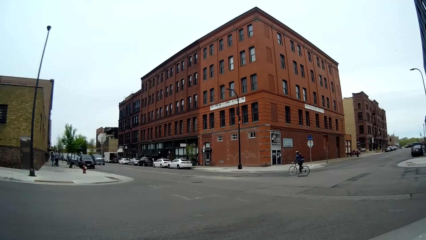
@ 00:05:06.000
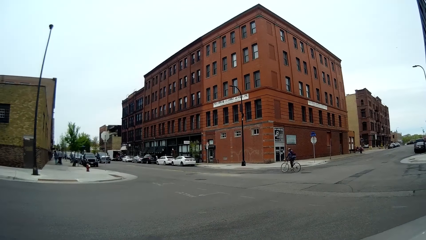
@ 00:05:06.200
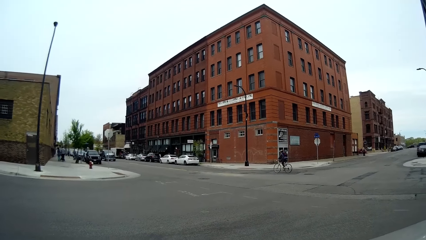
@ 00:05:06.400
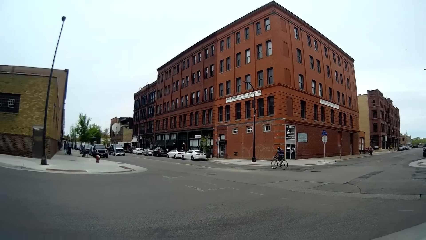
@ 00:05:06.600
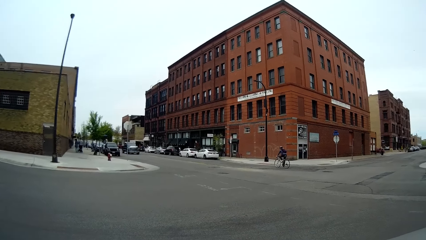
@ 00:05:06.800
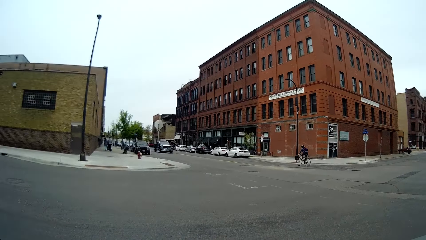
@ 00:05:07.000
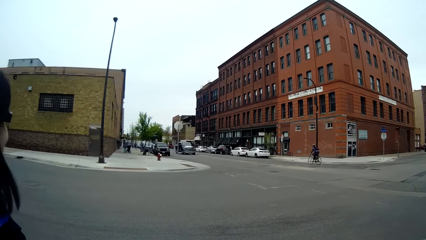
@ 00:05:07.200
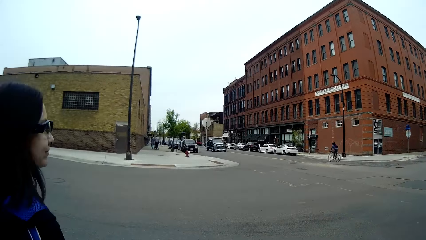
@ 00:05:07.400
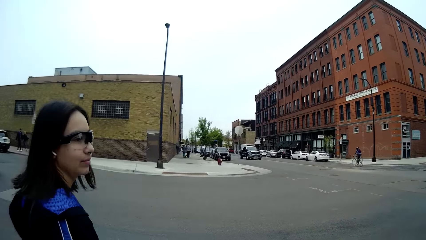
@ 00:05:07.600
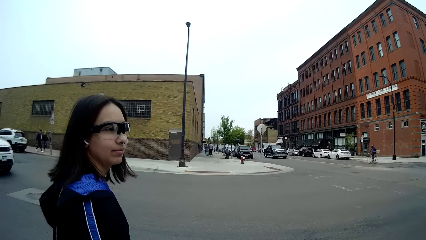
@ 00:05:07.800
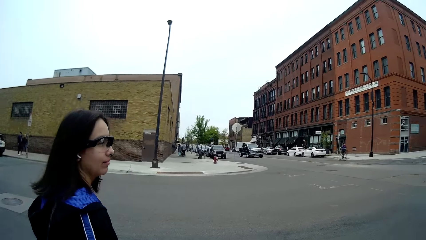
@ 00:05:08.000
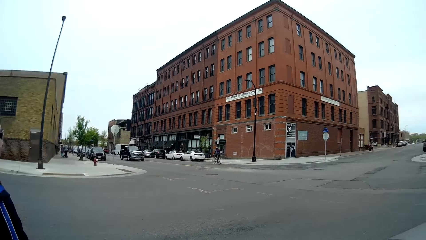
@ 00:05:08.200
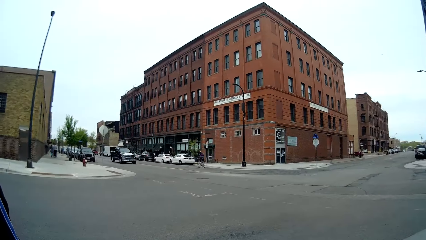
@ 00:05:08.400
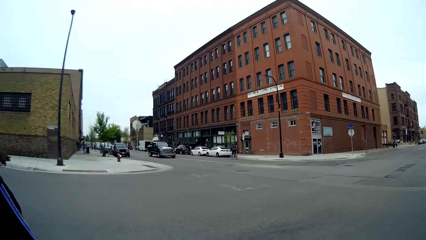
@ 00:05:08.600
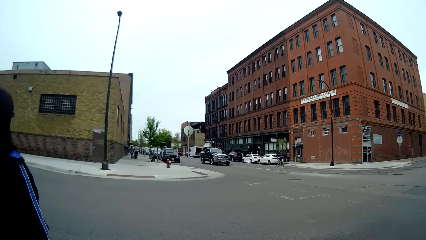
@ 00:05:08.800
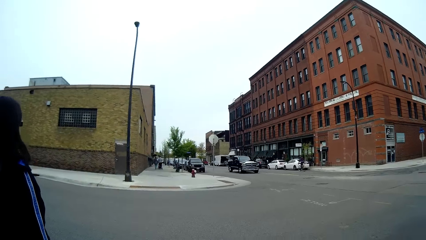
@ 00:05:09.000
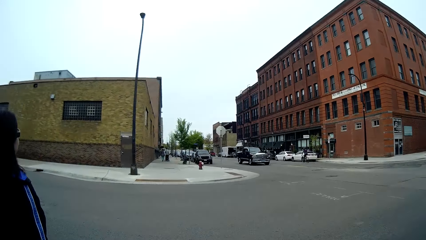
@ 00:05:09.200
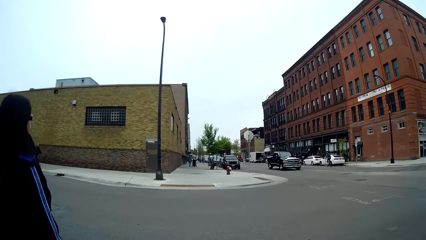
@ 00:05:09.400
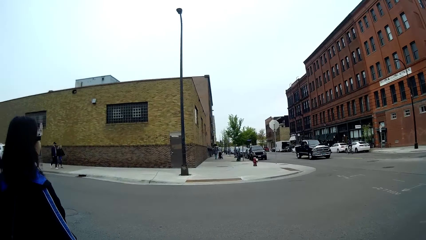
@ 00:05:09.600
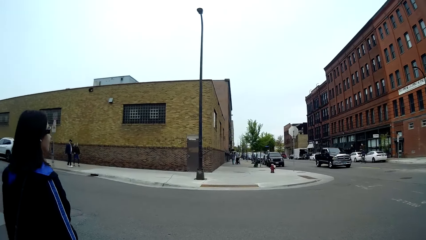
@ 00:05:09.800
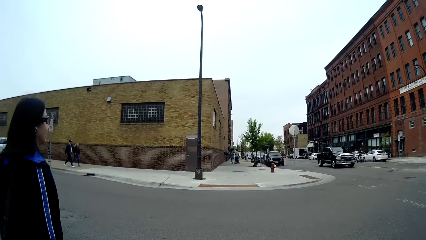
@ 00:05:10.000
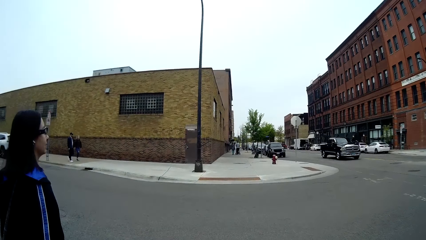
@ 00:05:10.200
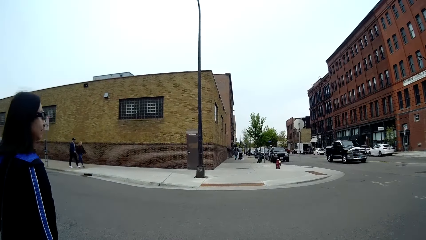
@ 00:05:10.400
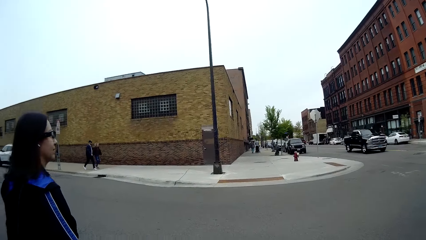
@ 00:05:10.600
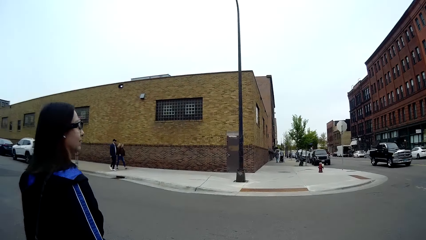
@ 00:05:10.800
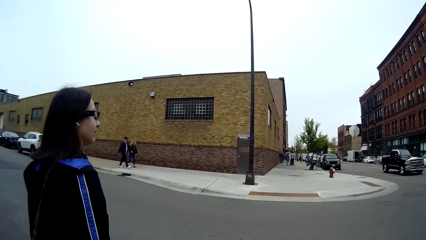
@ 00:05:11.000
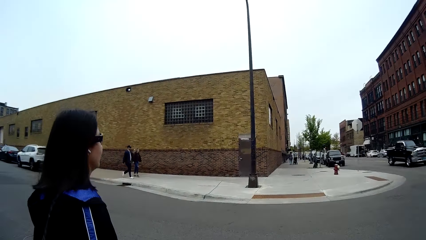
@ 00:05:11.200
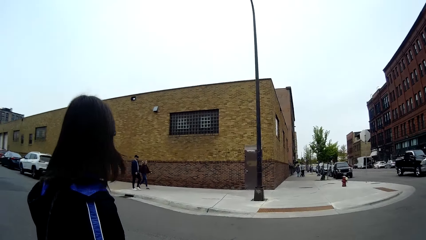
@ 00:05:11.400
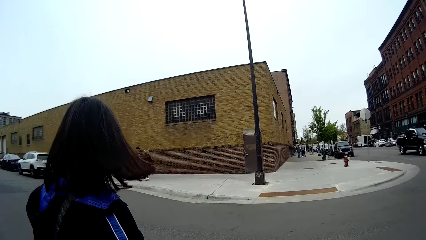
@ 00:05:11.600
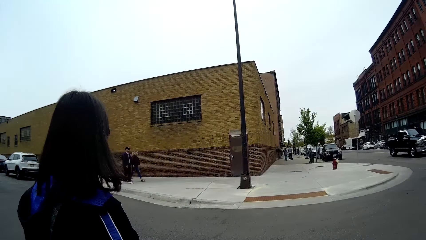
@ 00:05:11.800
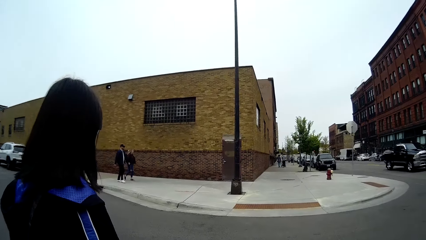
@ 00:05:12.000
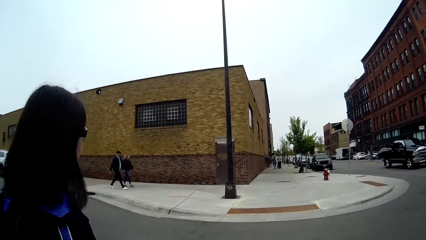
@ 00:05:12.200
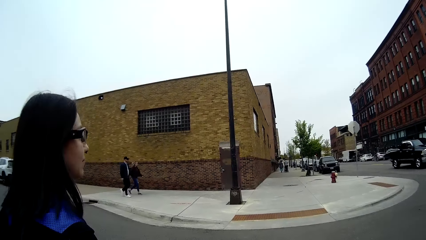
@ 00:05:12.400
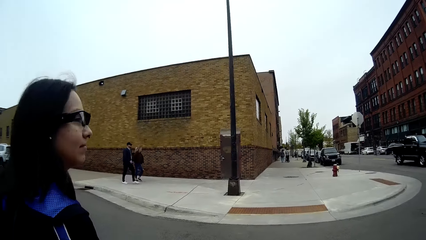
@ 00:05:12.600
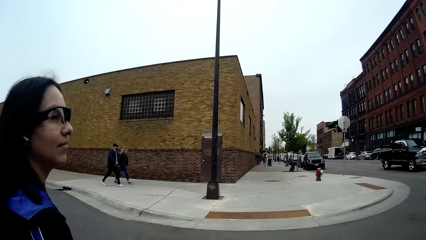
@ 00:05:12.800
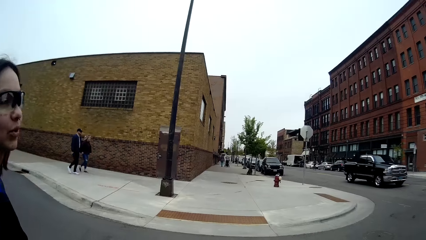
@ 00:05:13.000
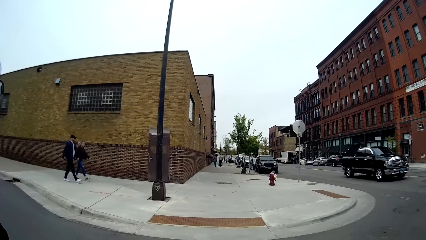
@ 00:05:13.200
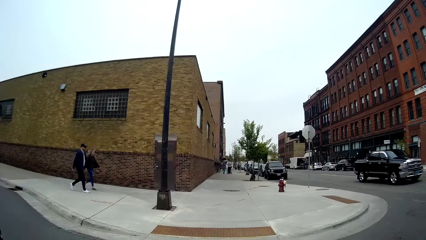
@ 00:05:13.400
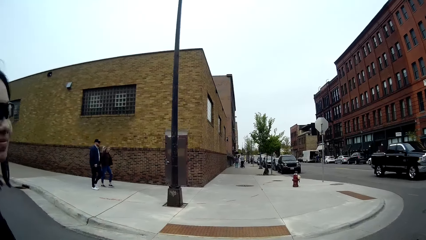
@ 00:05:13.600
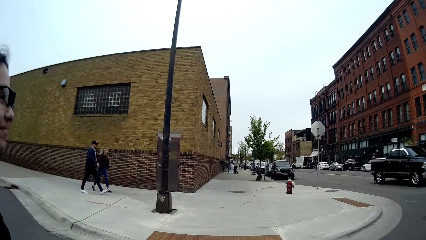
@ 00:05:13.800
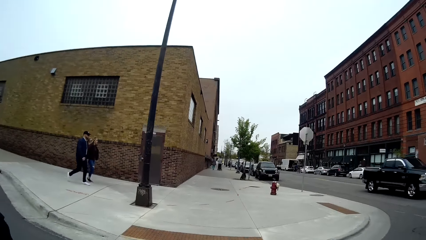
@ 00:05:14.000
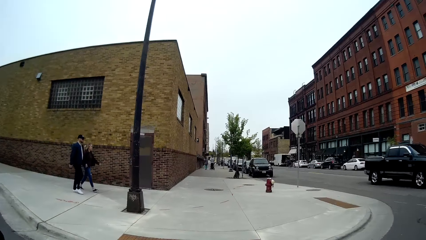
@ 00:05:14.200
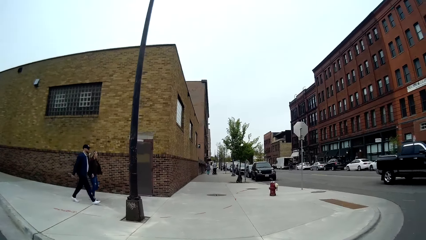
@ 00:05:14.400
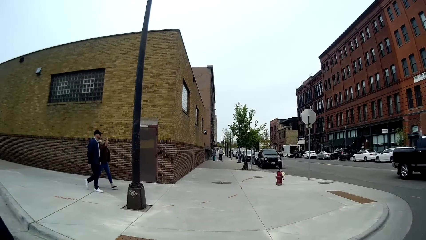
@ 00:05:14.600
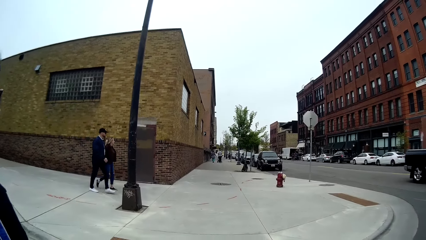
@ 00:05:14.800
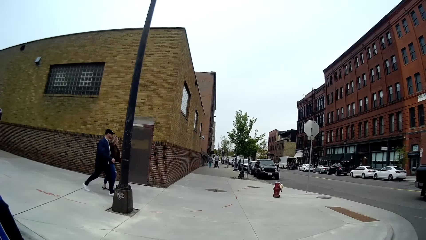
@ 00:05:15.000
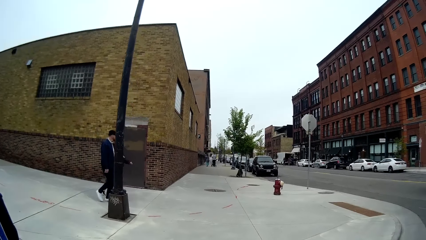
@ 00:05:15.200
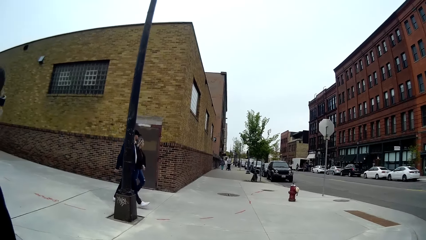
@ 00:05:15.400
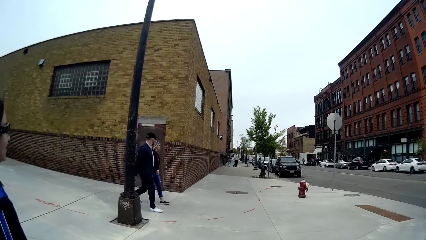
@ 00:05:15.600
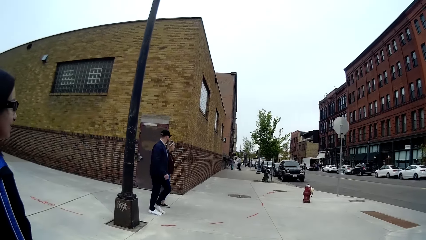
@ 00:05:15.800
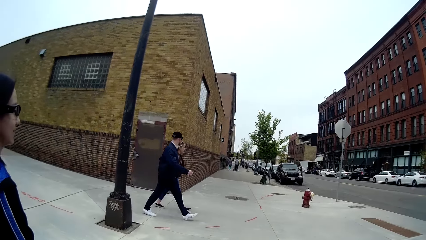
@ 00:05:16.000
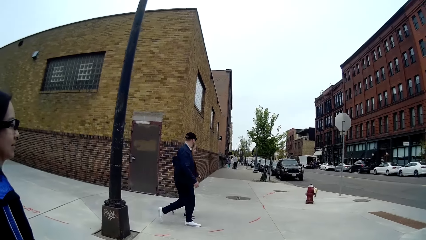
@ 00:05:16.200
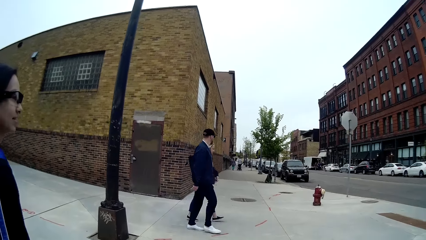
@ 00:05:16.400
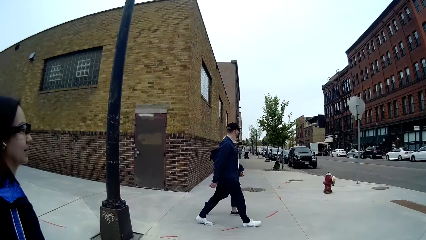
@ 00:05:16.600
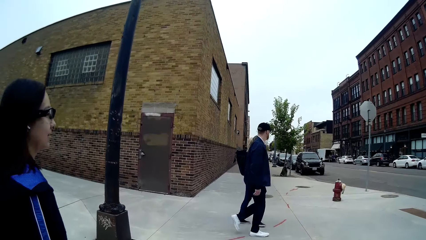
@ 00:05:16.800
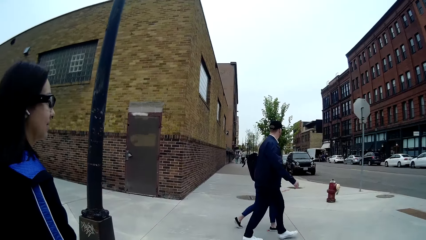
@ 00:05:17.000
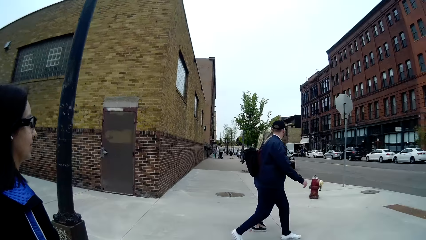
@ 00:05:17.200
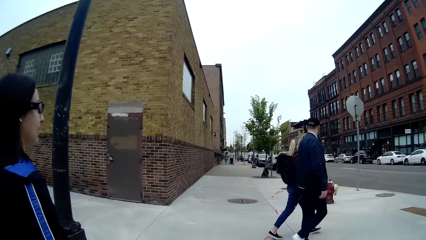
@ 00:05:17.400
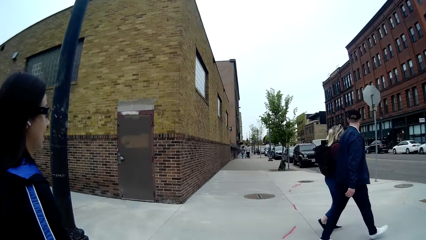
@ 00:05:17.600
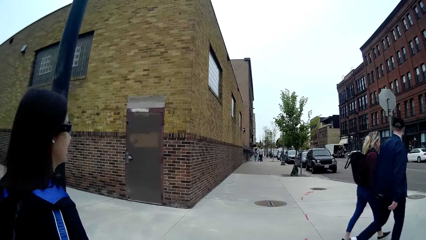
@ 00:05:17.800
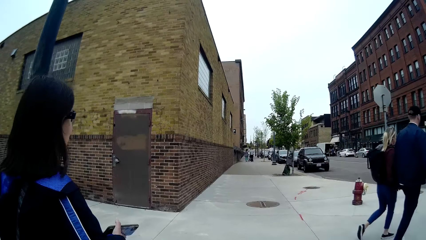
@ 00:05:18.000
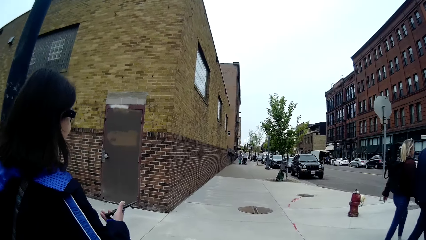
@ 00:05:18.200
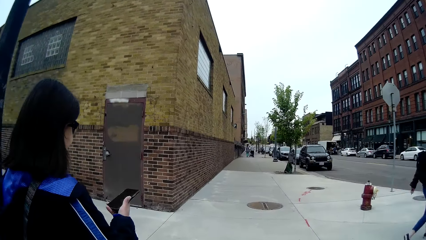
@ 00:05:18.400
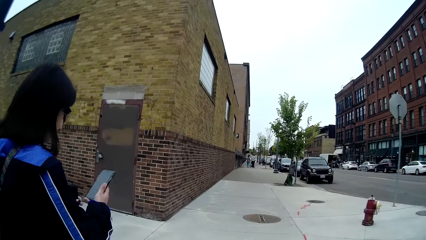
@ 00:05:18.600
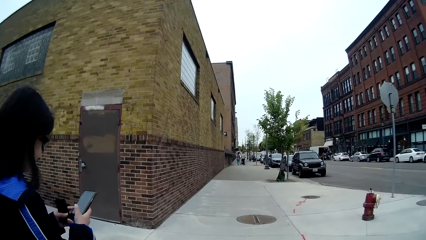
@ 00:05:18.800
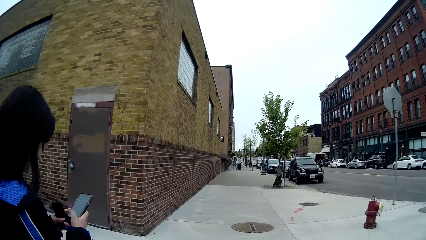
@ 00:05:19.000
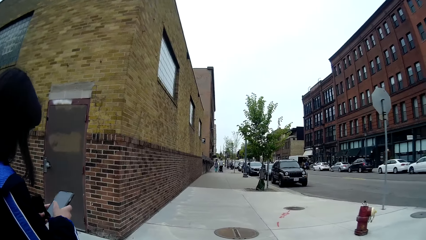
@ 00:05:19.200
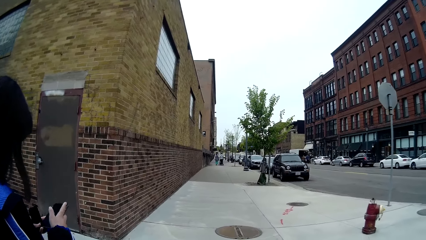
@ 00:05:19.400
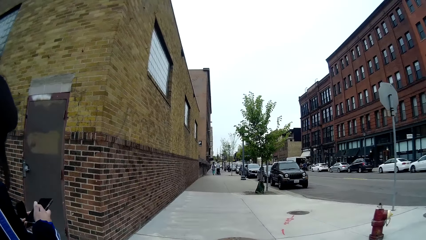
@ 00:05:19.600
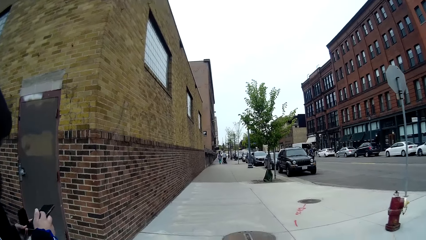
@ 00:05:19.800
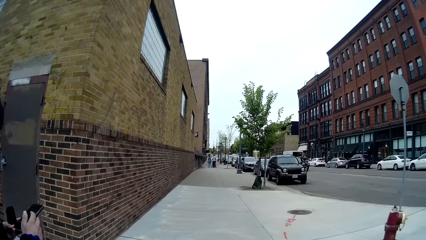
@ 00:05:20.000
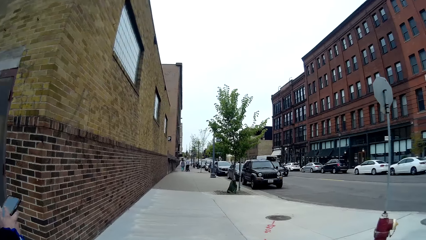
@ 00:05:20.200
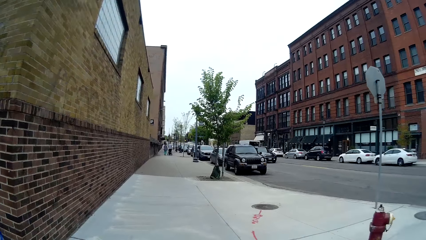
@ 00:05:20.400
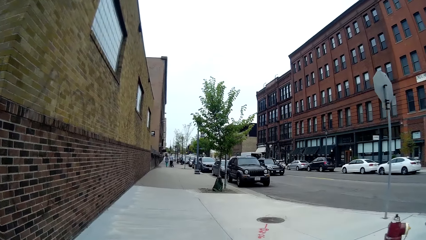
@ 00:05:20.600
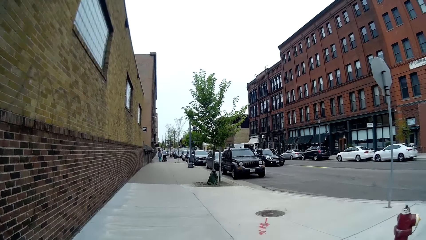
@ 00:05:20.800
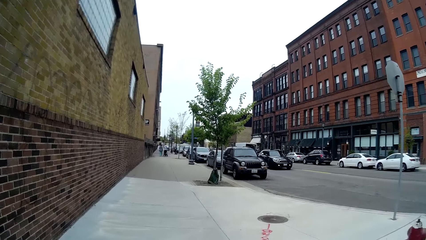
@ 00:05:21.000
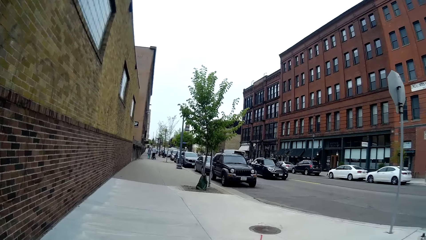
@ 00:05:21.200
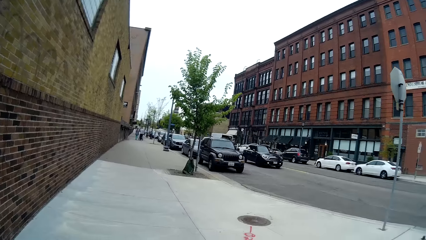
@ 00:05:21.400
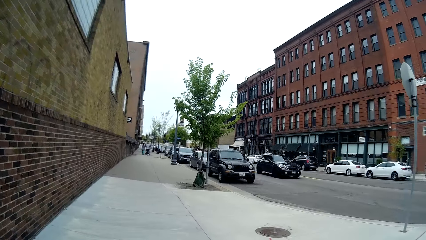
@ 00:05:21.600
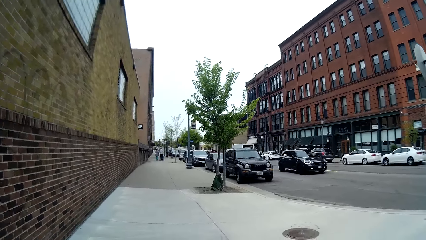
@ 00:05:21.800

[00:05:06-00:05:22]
The camera wearer and the woman cross the road to the other side. A man and another woman walk past the camera wearer. The camera wearer interacts with the first woman. The first woman looks at her phone. She operates the cellphone with both hands. The camera wearer and the first woman walk on the sidewalk.
